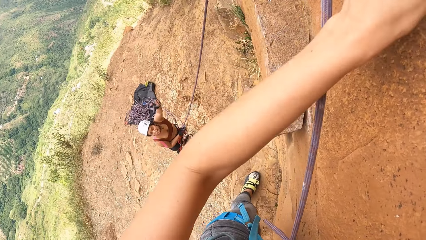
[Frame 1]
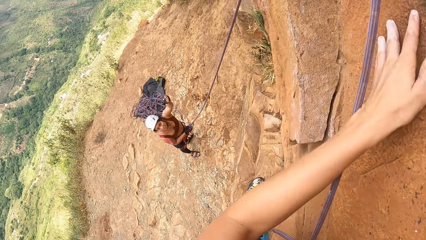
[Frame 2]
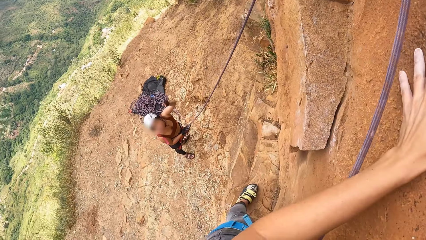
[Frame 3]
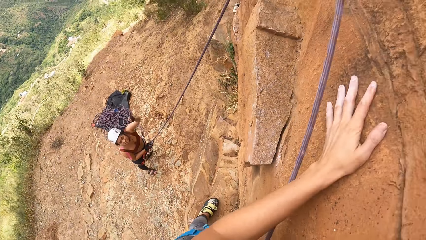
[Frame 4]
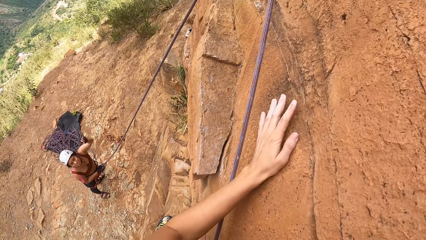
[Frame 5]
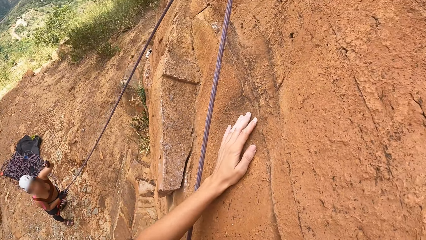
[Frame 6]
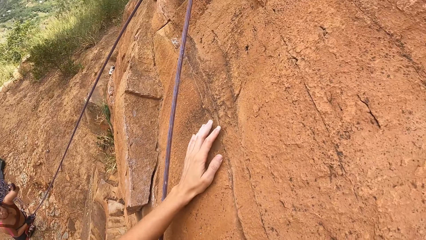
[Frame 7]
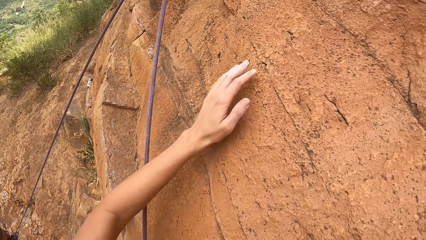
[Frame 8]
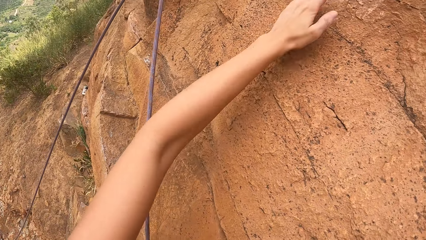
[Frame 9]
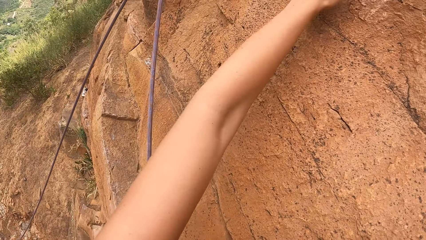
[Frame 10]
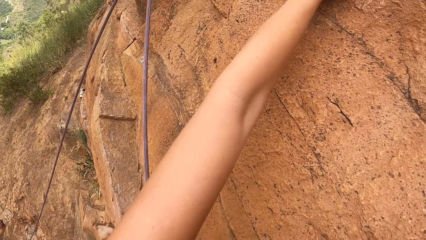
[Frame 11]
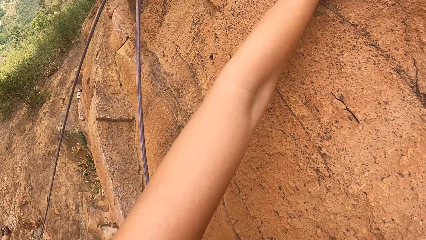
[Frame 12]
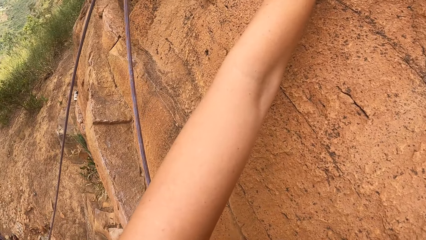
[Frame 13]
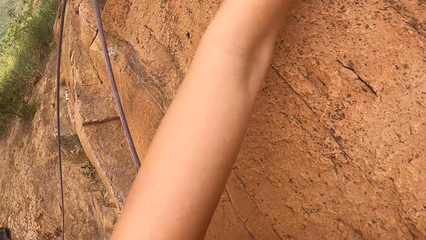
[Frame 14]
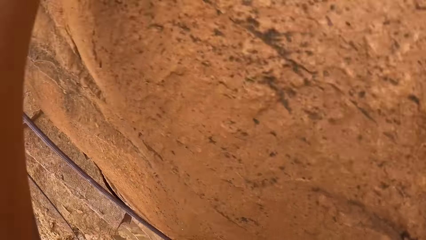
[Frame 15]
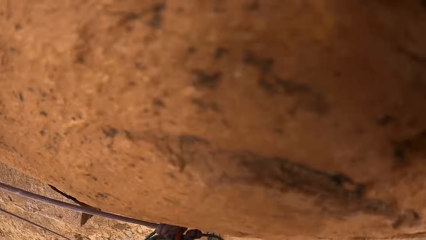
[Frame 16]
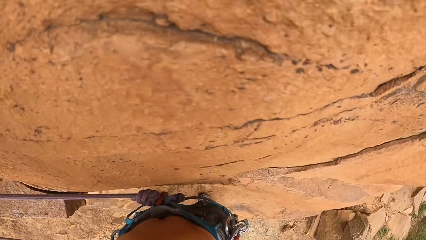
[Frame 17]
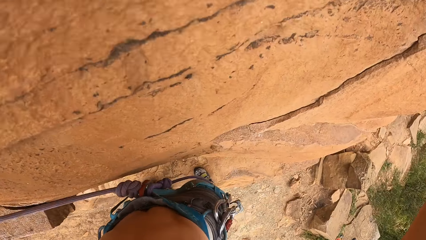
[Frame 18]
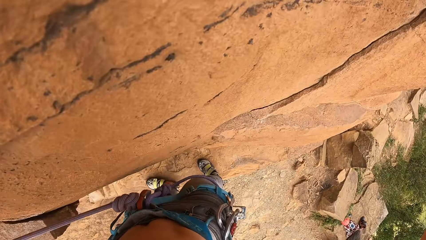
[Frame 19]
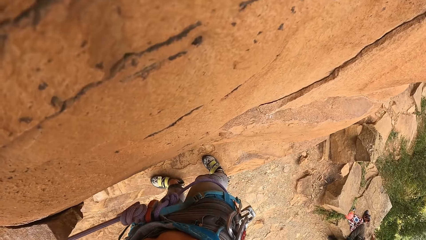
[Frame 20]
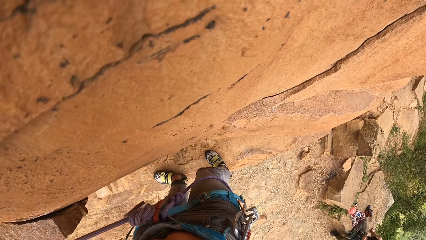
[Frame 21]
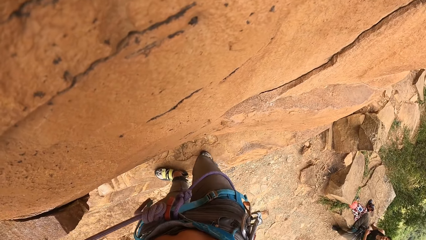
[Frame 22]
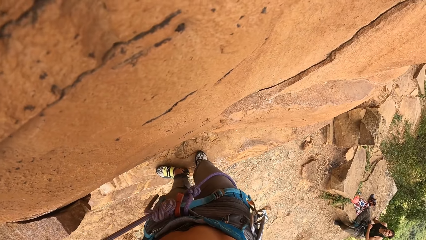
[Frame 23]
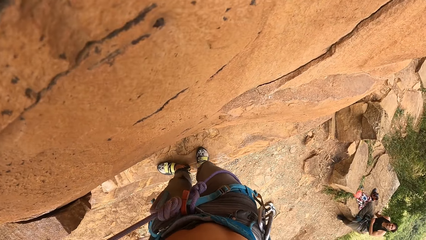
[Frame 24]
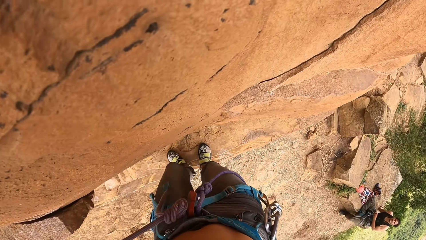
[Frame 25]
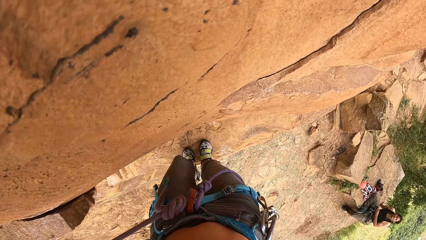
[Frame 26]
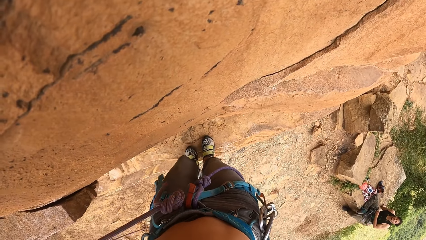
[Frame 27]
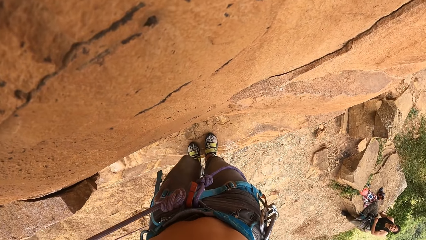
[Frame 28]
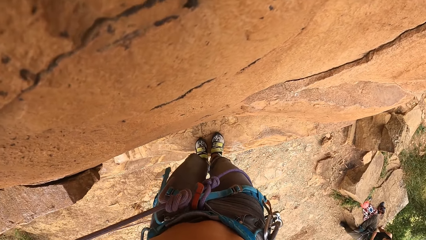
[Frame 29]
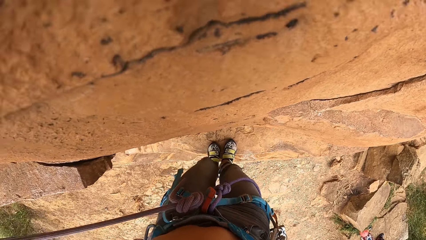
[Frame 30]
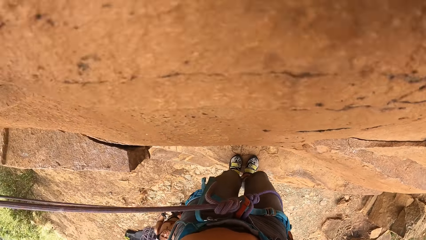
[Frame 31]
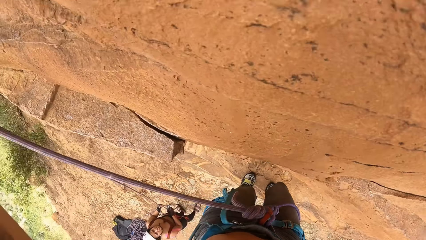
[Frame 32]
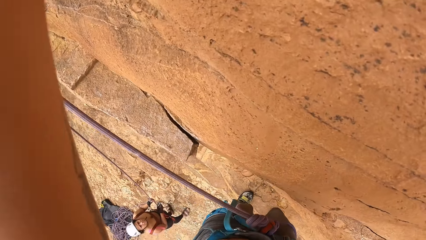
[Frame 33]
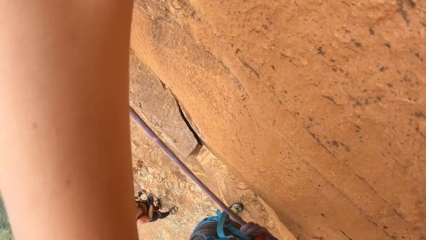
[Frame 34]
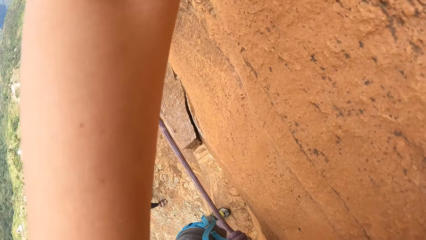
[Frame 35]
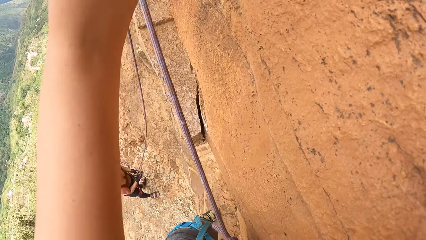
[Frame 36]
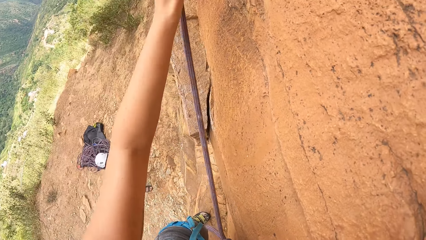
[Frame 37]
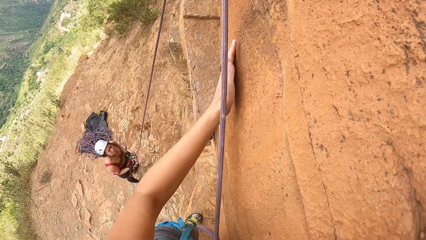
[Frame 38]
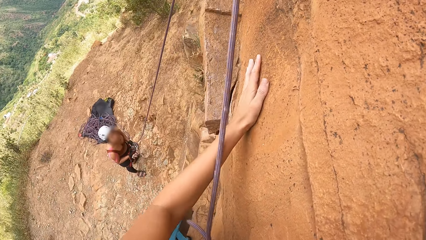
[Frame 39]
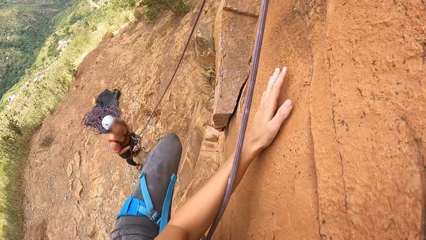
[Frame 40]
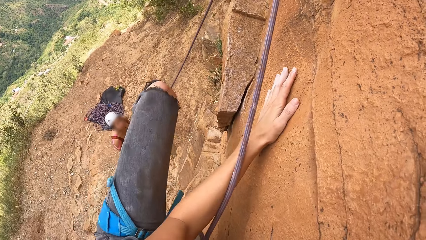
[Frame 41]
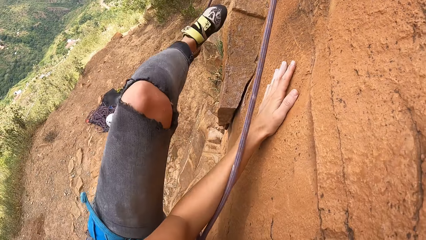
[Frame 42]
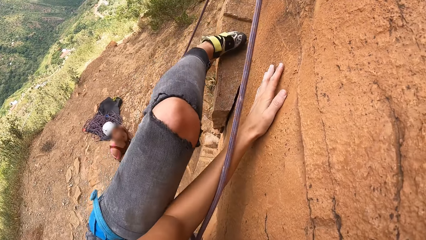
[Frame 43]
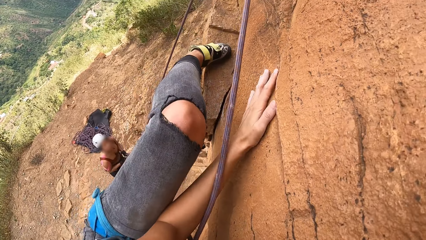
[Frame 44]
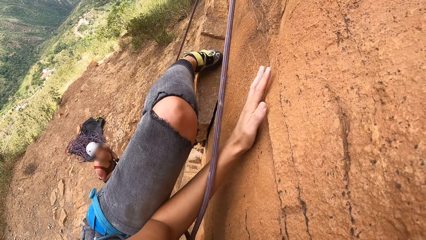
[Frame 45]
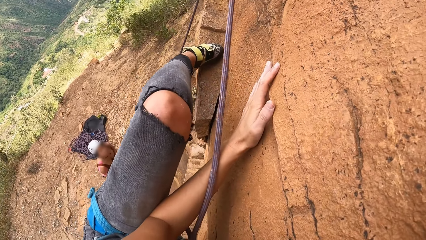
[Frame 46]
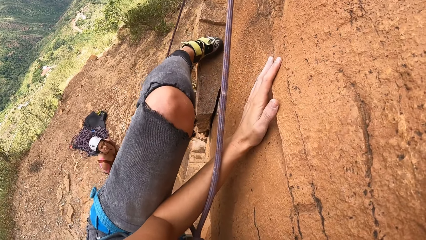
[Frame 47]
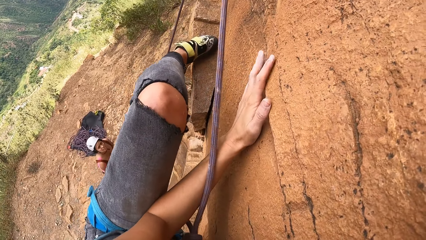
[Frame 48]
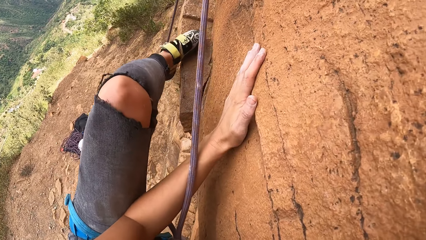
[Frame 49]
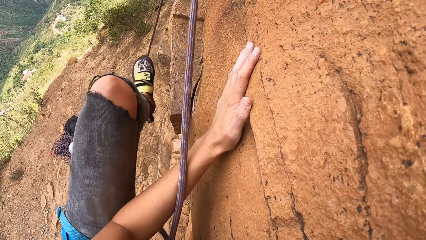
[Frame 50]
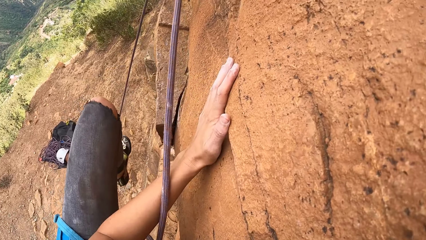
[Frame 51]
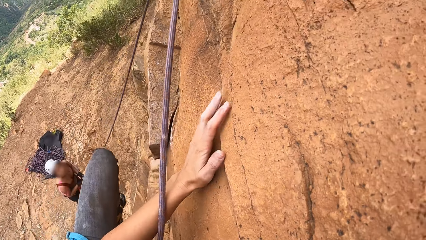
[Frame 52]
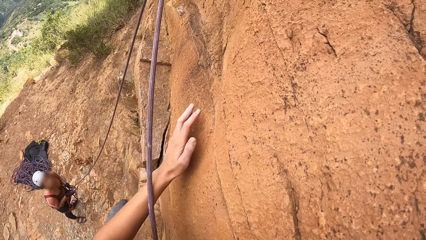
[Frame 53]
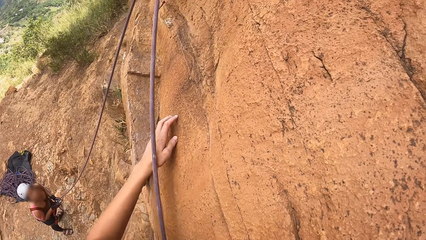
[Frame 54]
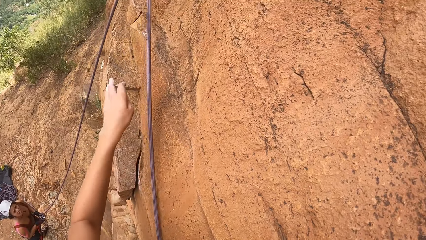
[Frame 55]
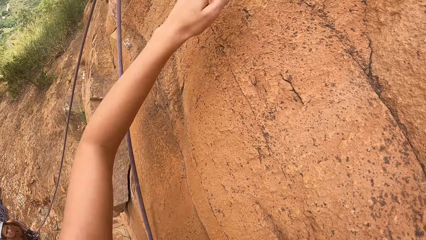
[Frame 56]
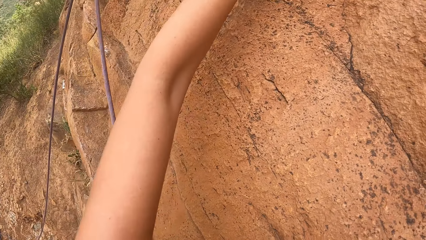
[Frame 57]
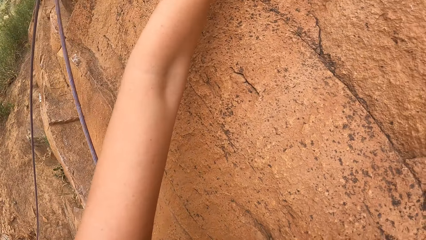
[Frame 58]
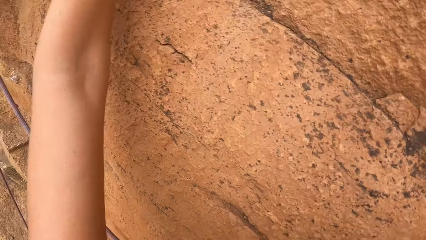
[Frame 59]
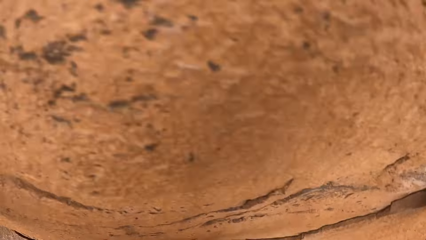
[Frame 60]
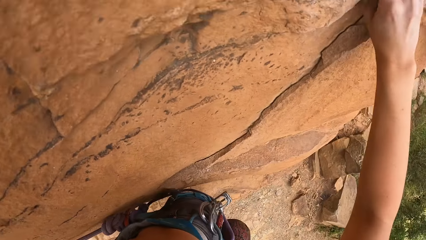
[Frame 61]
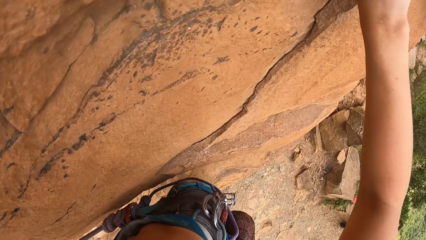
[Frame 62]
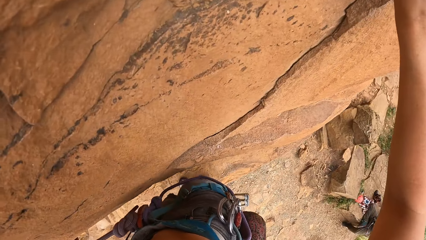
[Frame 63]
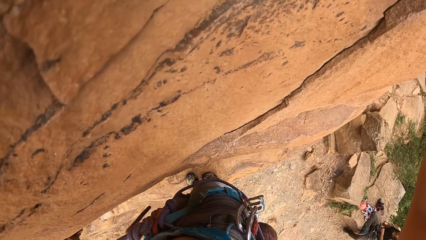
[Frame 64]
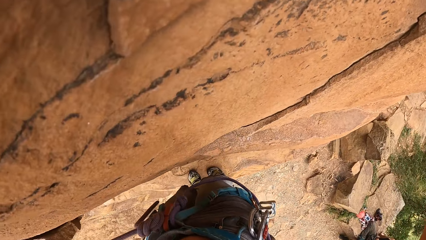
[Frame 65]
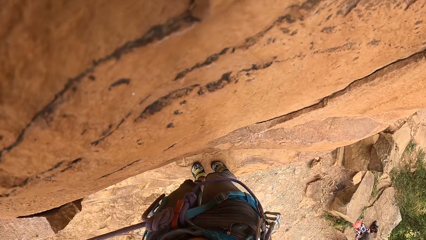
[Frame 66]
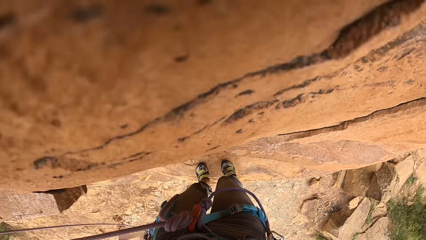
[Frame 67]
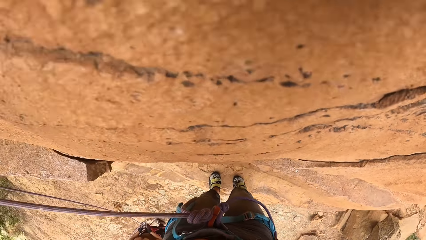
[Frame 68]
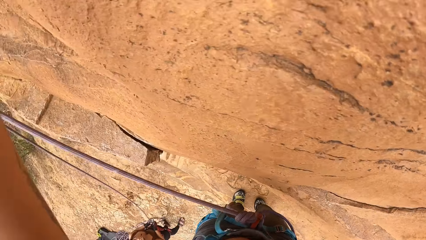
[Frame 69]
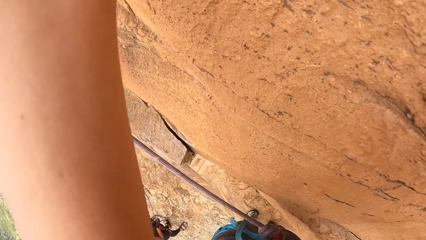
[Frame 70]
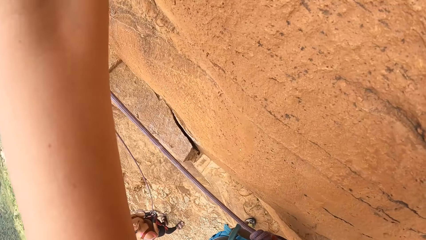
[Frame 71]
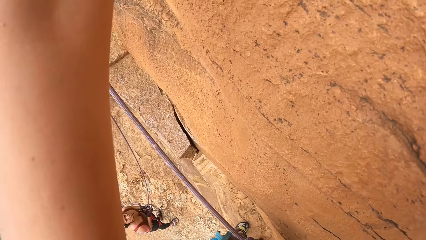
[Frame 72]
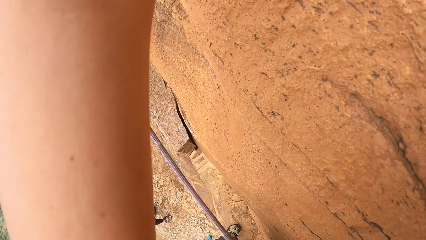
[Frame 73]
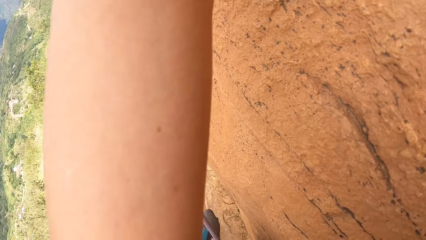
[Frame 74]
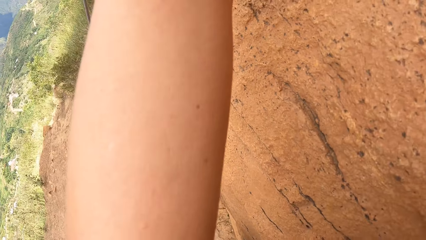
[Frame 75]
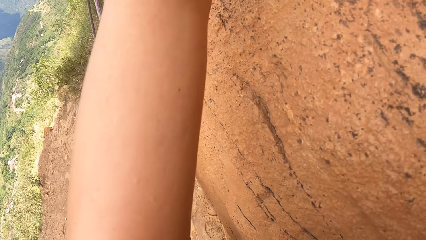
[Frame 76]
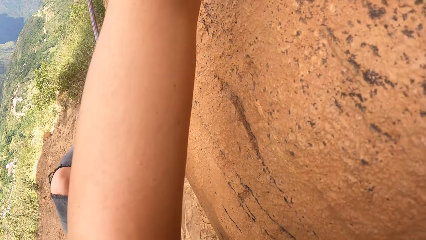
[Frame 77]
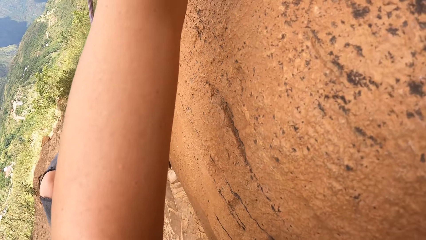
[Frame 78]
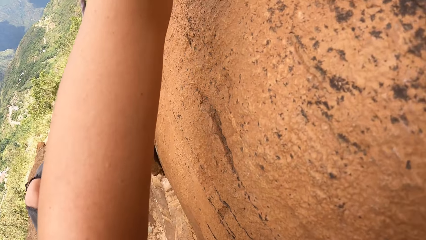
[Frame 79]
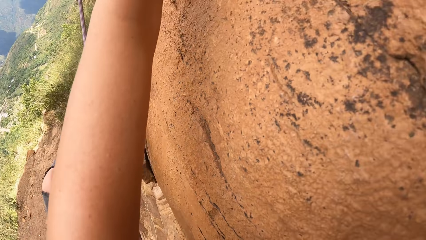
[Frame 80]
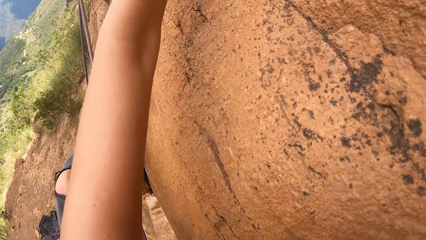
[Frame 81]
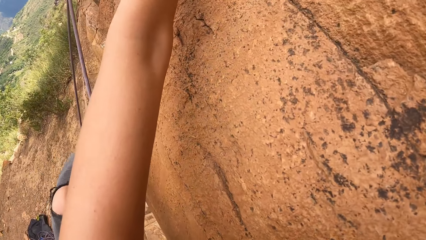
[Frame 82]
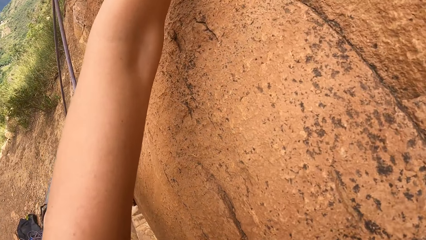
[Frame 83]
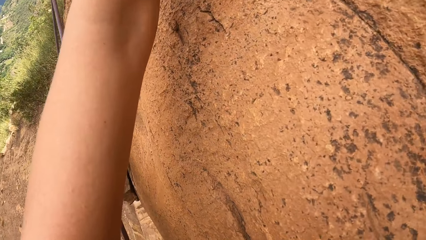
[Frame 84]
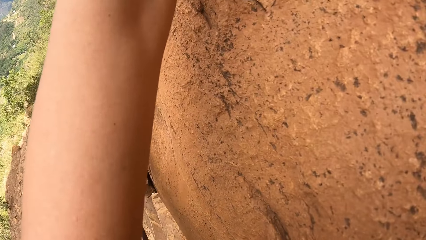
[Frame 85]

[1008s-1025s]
The camera wearer holds the rocks. They look around. They climb the rocks.
